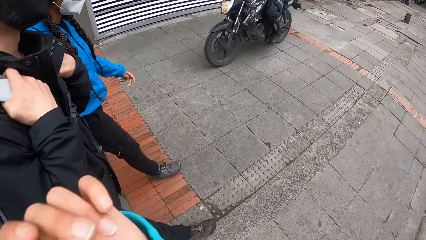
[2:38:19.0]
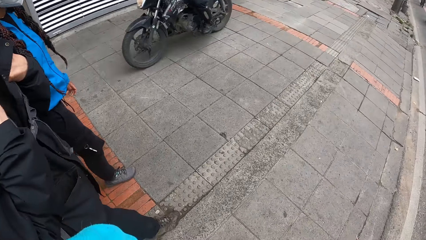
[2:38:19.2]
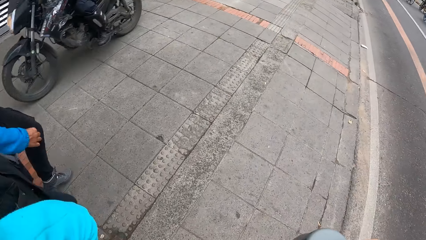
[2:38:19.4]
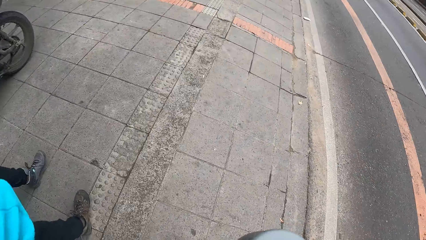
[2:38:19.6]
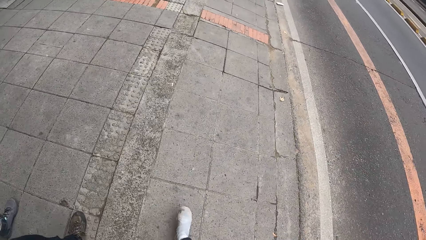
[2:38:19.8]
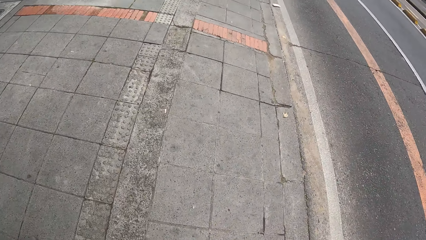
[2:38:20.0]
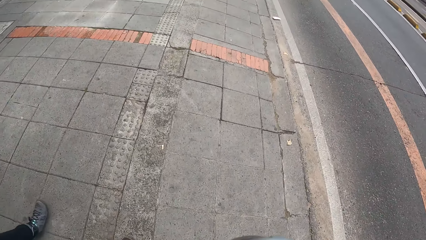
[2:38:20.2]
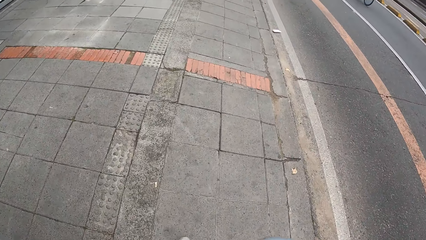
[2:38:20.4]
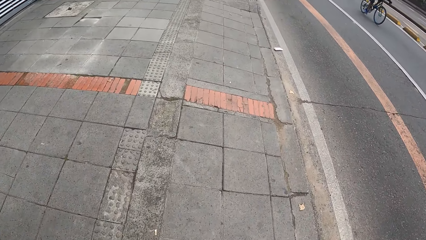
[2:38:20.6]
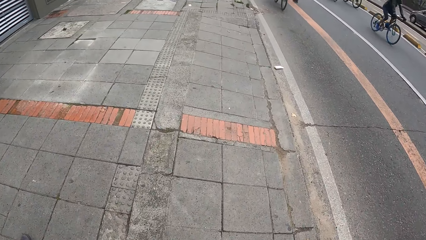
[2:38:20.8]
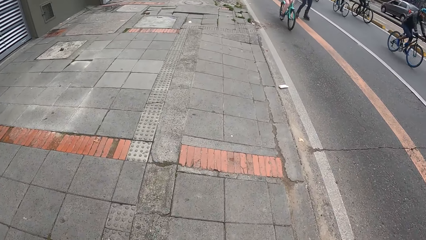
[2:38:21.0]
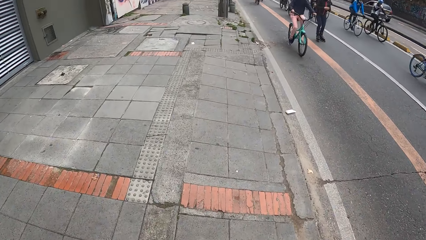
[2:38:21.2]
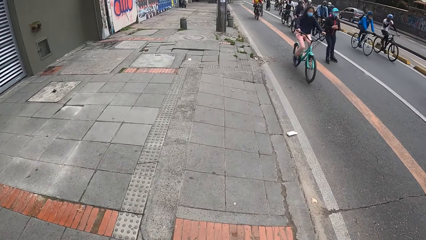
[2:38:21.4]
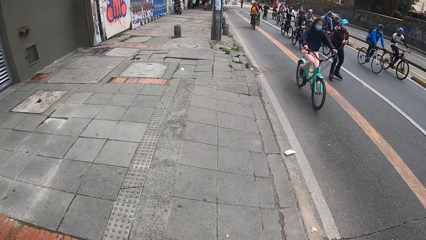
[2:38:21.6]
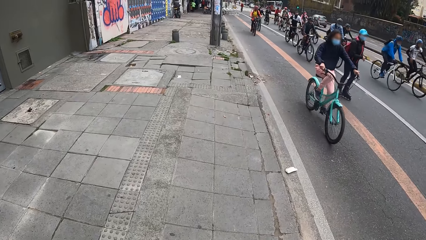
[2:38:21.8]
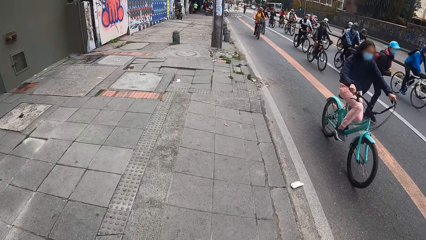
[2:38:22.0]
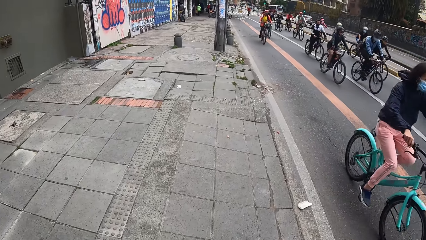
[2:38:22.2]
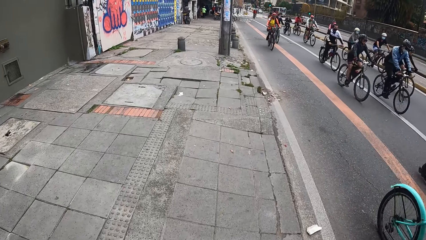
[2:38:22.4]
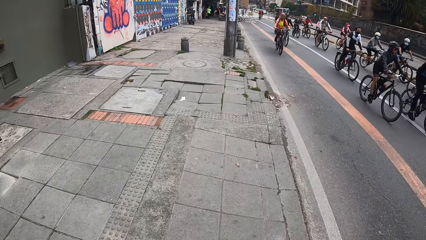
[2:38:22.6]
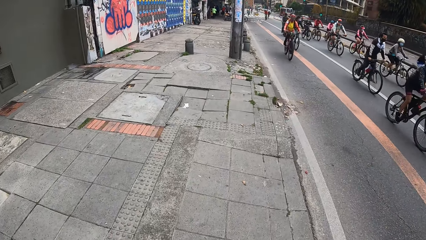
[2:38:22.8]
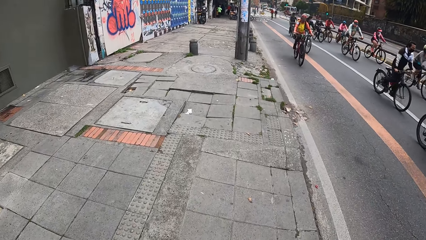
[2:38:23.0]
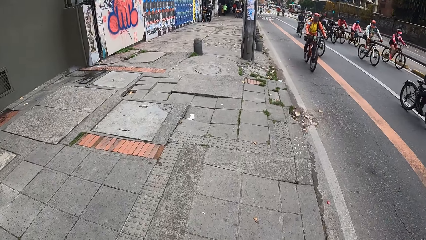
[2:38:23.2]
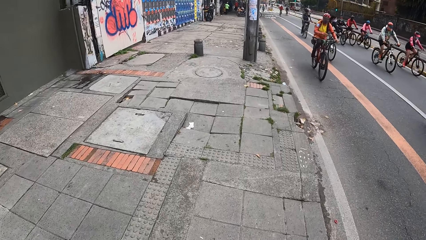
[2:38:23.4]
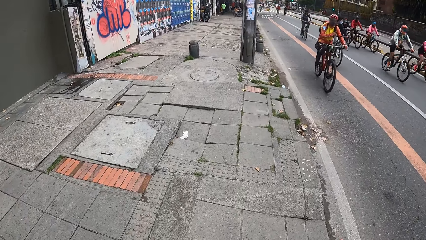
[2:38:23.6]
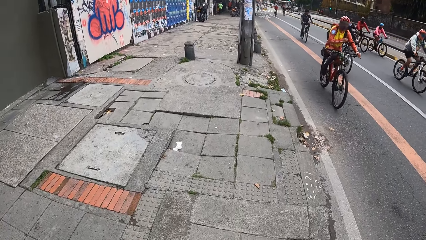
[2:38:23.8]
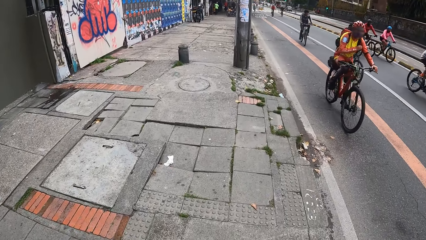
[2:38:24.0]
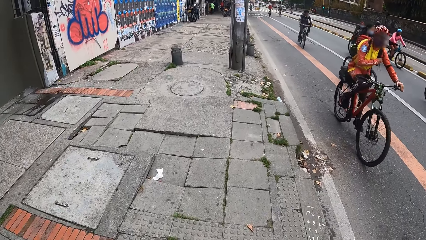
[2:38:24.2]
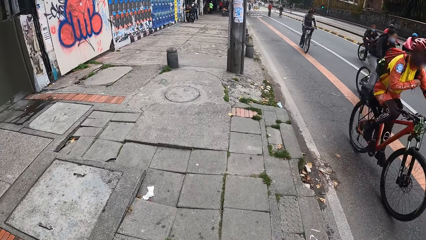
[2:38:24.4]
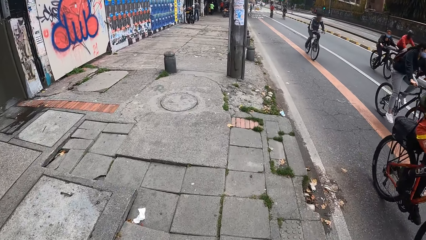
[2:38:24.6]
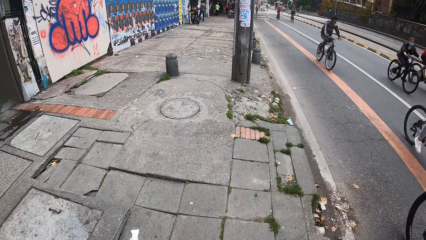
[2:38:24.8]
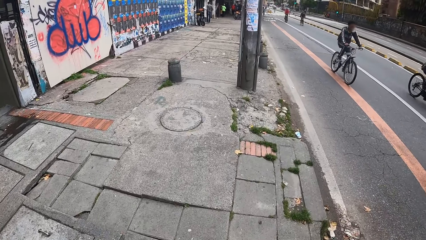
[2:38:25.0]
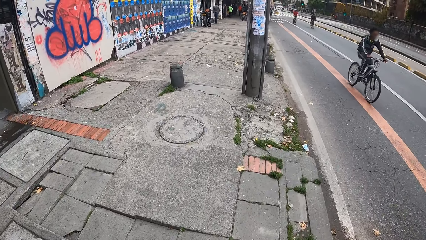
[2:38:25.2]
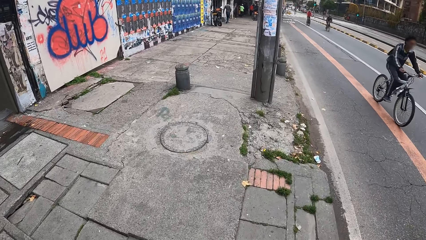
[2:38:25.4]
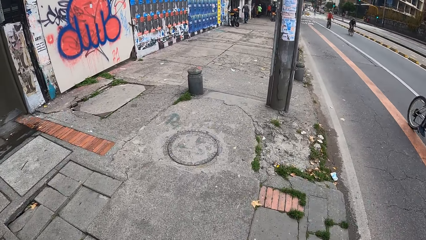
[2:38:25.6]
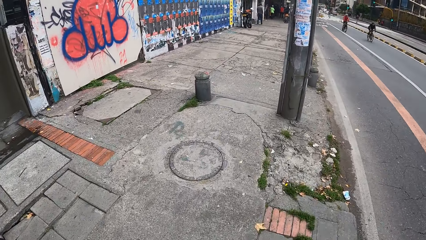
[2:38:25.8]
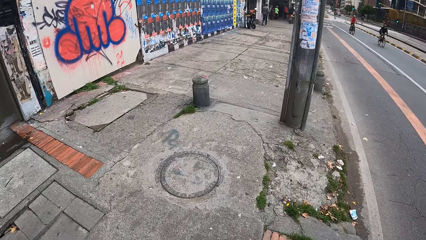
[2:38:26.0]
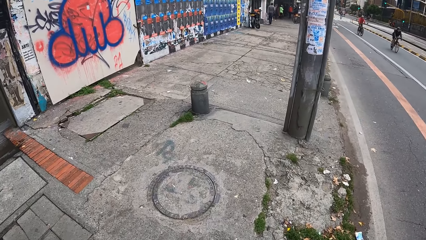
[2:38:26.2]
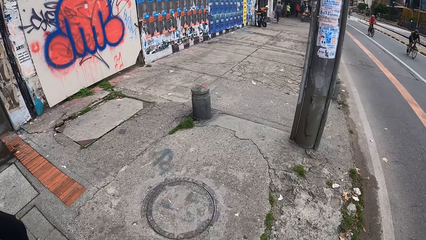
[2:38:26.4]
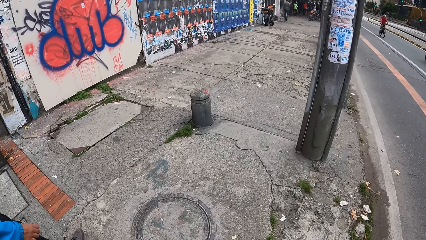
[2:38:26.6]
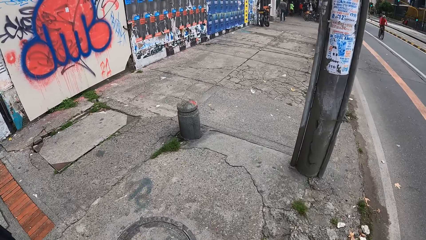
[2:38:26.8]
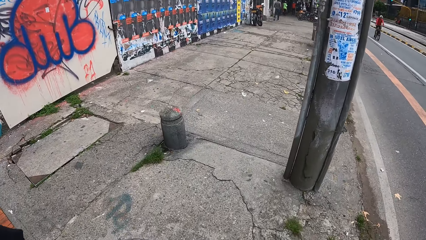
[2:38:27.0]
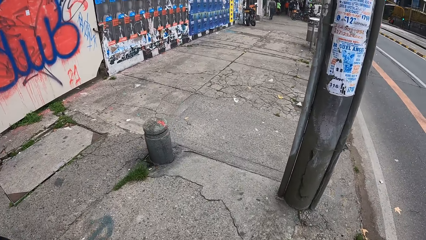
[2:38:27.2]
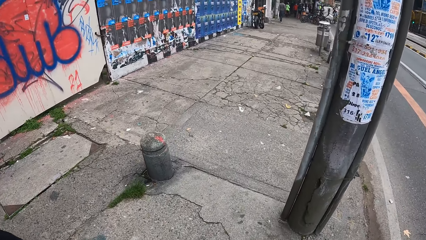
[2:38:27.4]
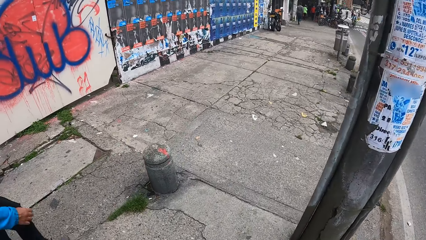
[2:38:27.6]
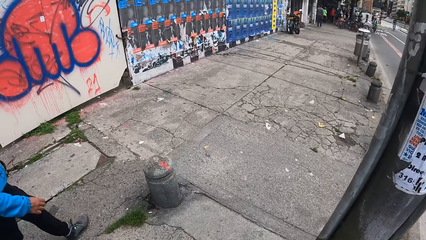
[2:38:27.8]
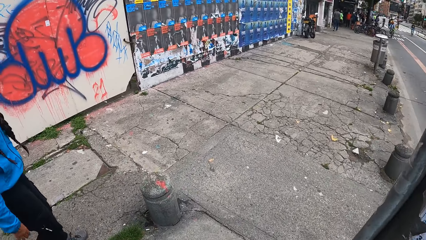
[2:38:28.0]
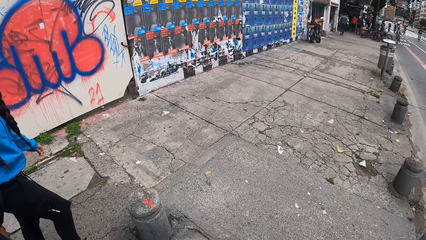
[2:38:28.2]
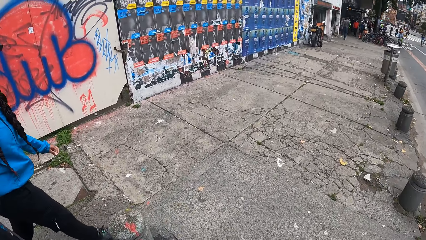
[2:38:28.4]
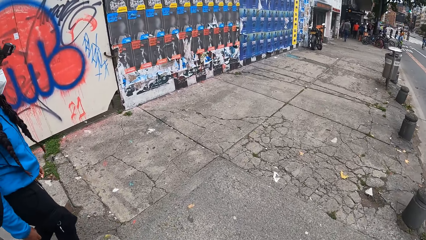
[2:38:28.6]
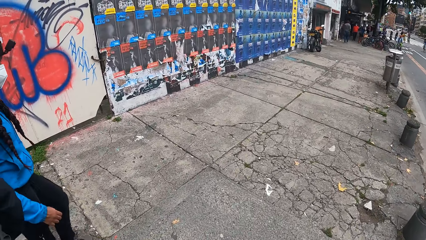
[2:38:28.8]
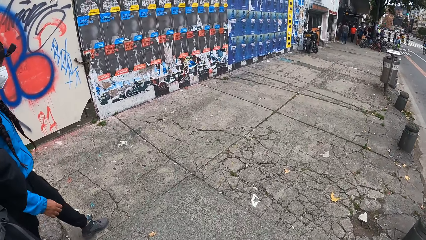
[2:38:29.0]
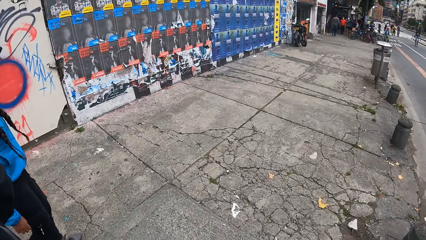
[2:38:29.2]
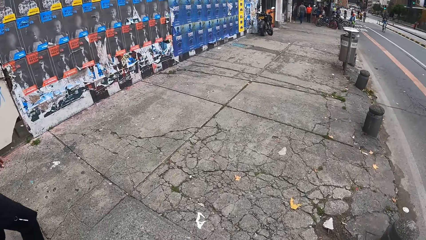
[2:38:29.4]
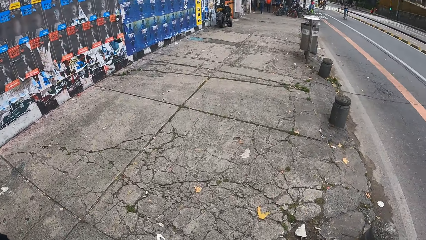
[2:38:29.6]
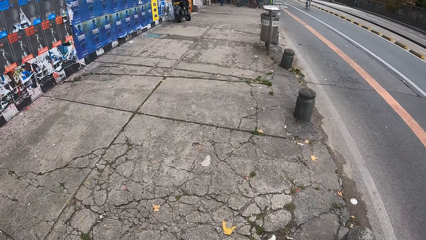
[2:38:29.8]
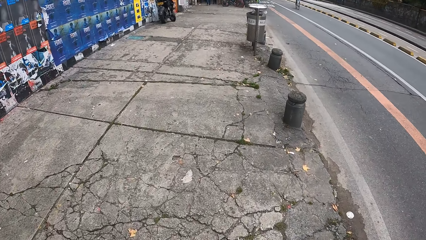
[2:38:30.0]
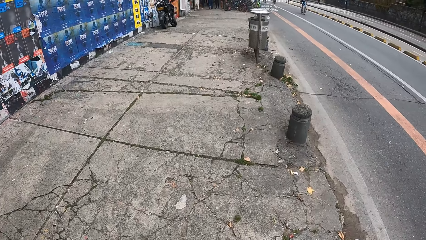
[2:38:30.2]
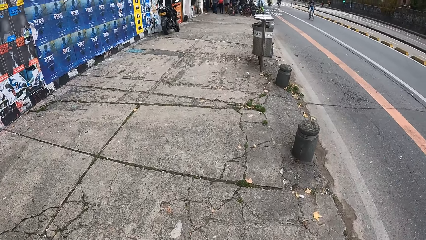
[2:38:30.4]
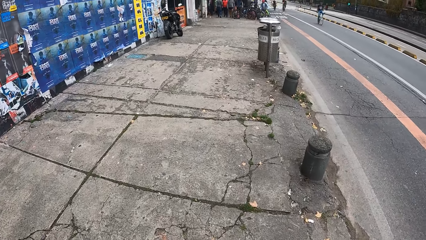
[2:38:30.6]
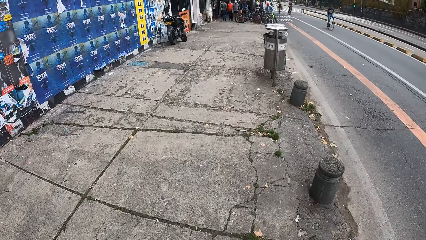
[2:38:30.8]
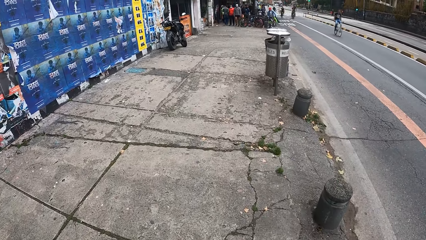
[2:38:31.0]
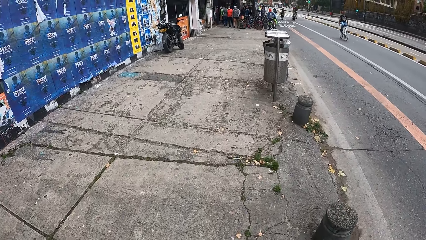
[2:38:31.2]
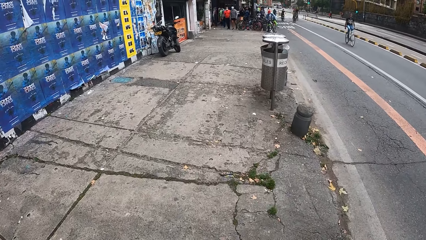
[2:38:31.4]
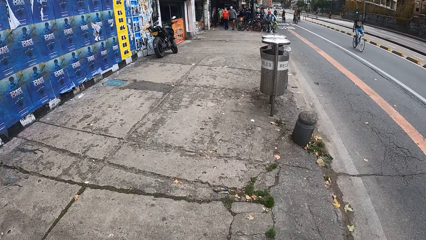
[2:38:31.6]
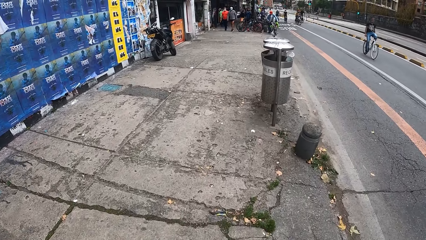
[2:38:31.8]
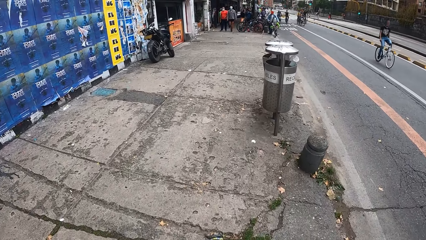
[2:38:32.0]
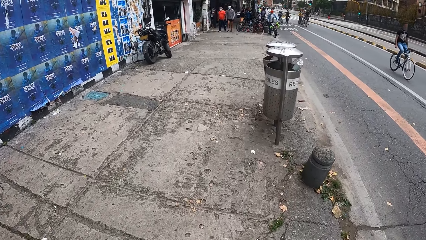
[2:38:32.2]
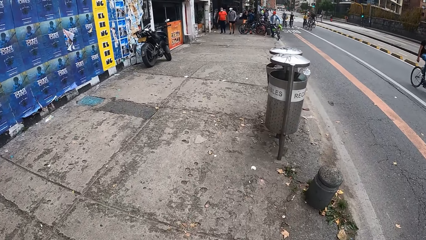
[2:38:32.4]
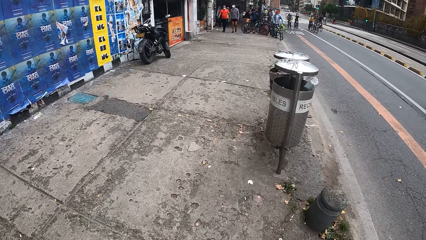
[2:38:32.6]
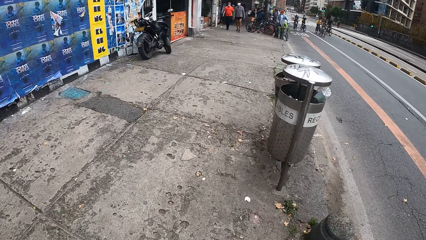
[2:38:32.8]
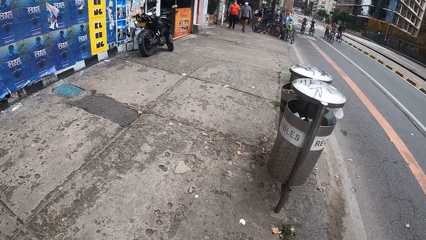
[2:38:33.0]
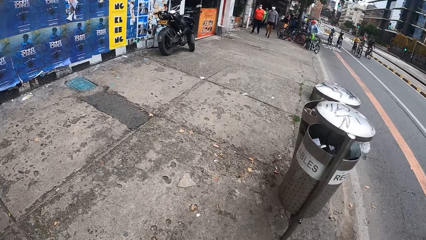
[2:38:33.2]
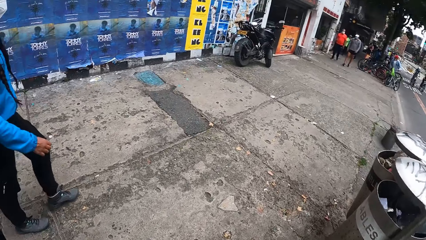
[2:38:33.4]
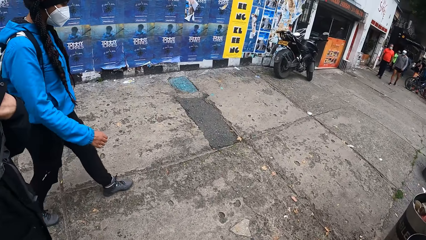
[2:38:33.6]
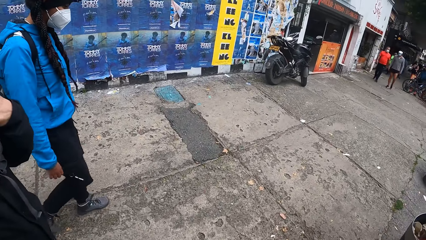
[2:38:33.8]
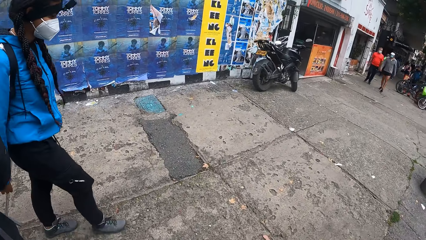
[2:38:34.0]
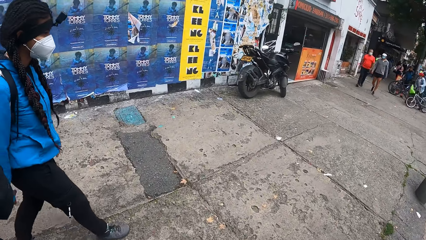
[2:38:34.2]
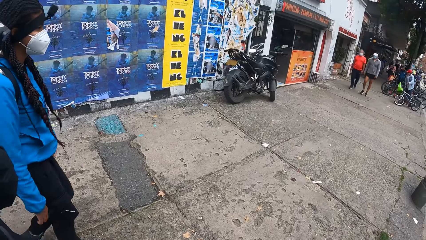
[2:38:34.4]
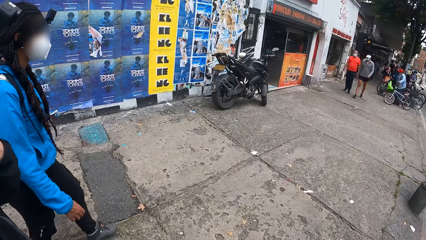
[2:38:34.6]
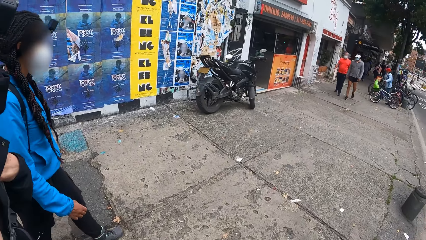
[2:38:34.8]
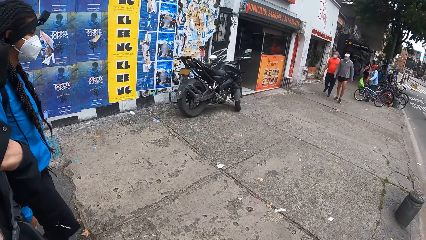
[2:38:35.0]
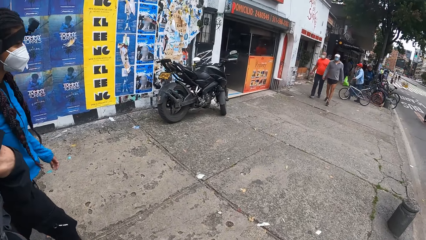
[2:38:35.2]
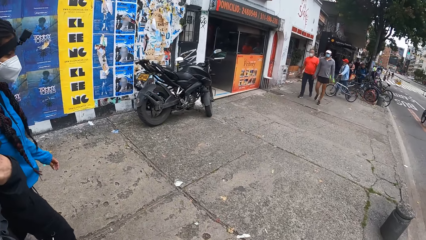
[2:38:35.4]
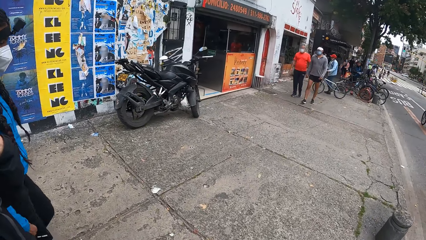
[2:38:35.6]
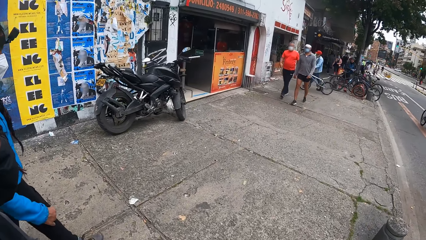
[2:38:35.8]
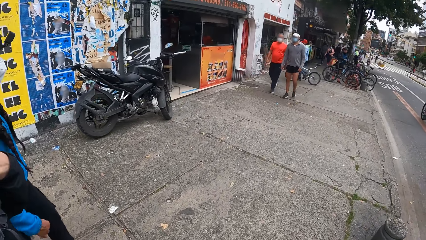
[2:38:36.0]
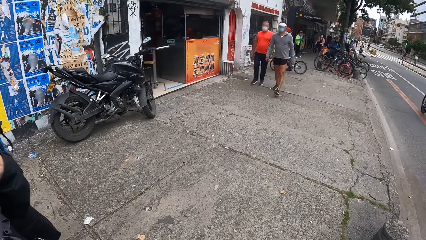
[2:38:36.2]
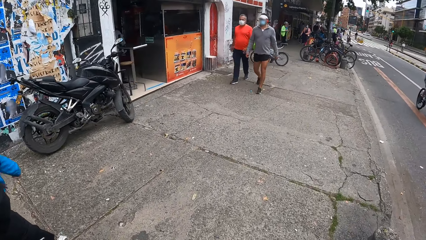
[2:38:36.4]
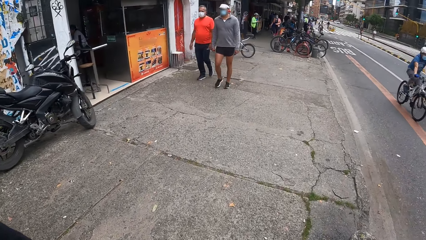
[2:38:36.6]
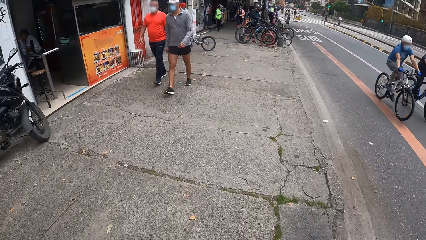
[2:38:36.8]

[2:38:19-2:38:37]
The camera wearer lifts her hand. She walks on the pavement. She looks at a woman.
